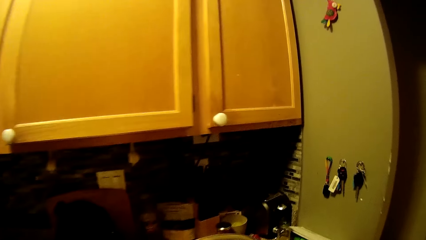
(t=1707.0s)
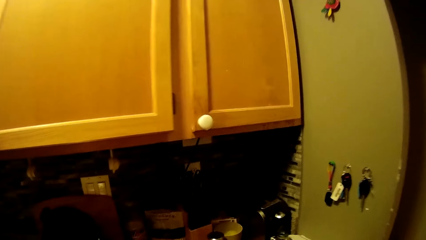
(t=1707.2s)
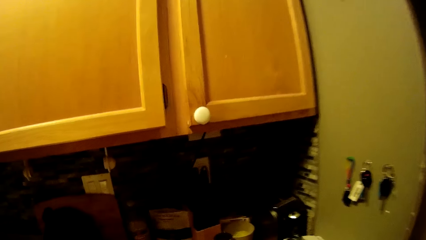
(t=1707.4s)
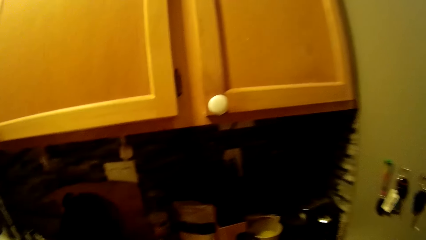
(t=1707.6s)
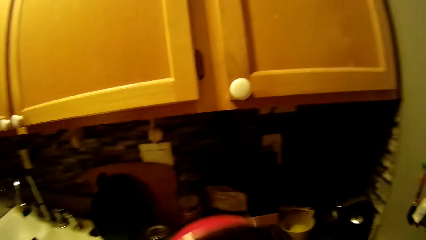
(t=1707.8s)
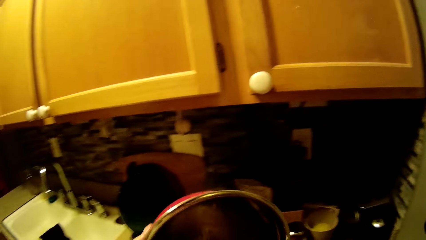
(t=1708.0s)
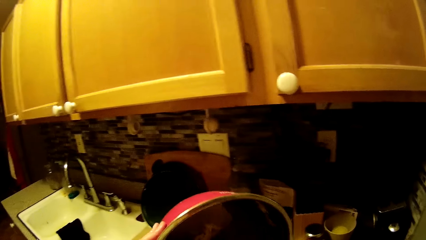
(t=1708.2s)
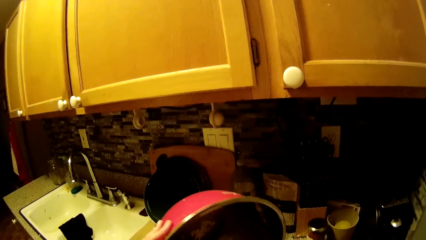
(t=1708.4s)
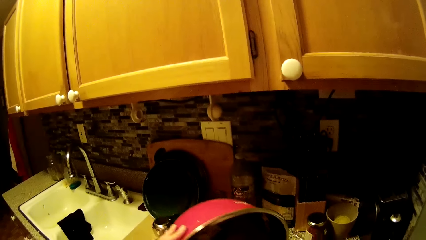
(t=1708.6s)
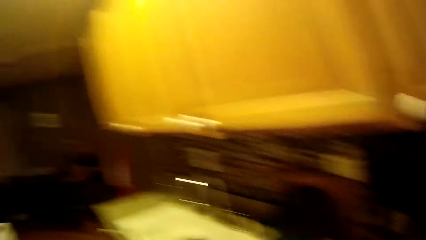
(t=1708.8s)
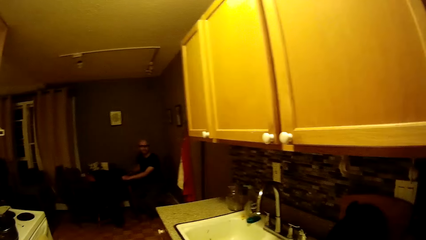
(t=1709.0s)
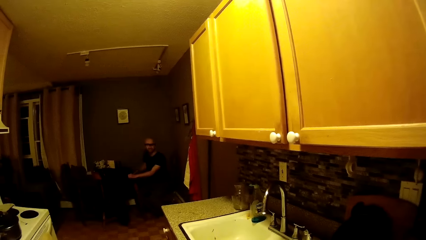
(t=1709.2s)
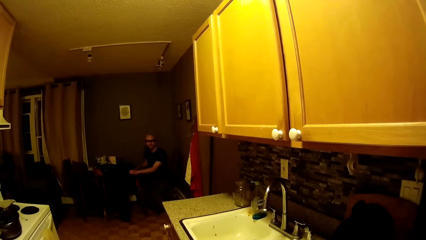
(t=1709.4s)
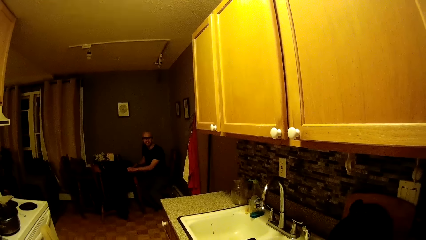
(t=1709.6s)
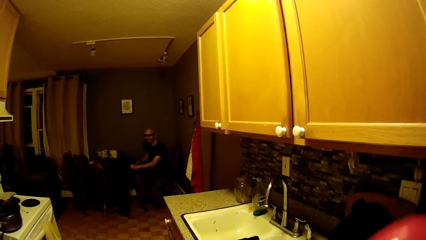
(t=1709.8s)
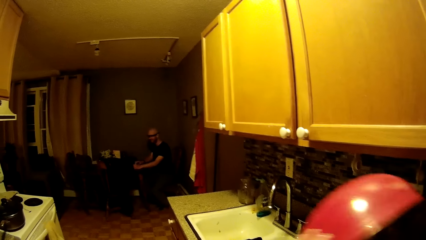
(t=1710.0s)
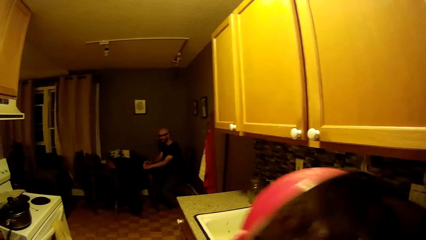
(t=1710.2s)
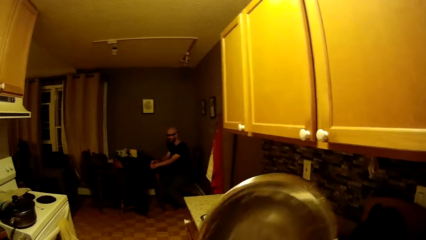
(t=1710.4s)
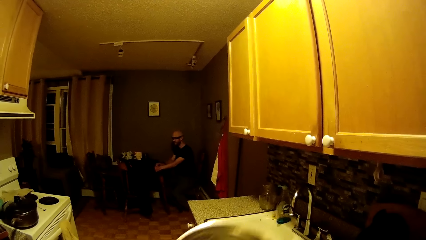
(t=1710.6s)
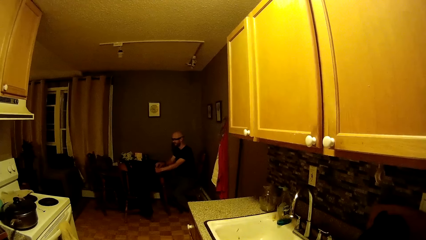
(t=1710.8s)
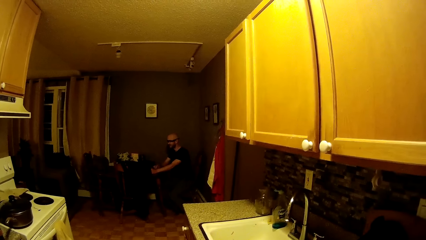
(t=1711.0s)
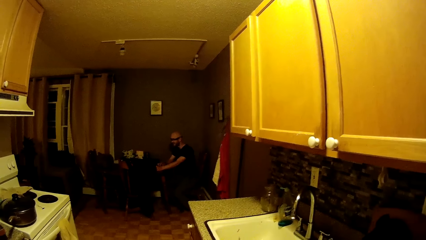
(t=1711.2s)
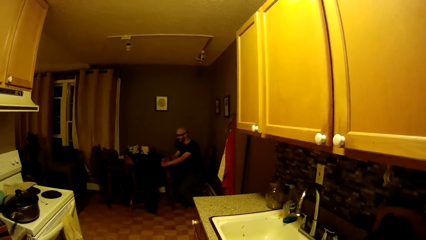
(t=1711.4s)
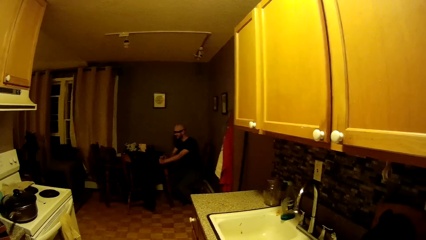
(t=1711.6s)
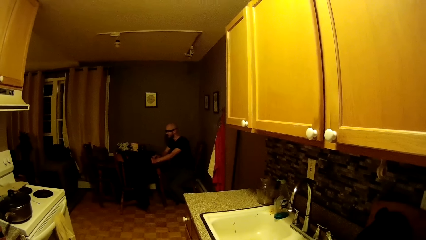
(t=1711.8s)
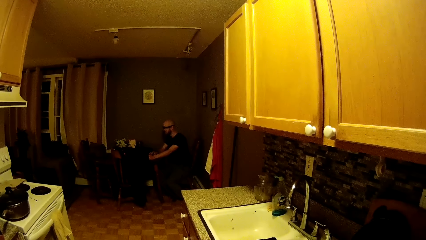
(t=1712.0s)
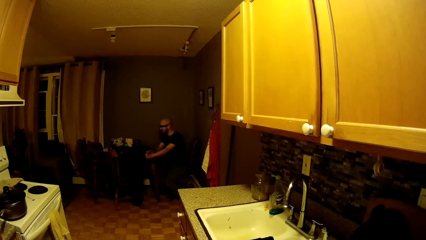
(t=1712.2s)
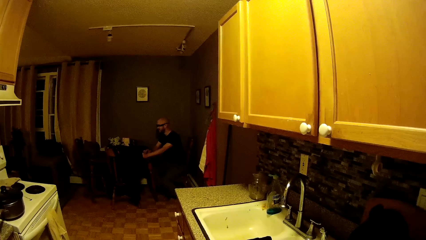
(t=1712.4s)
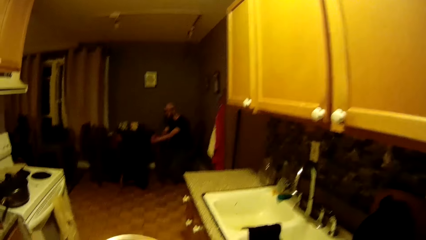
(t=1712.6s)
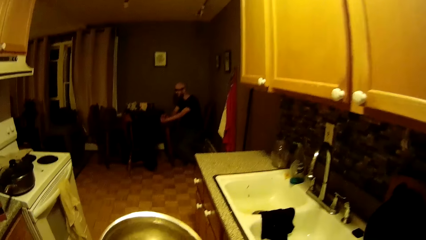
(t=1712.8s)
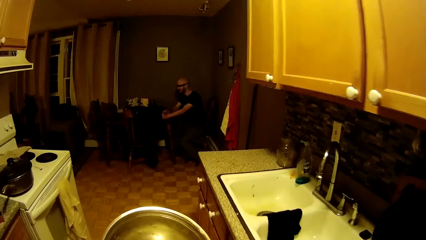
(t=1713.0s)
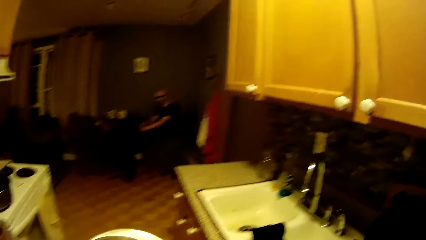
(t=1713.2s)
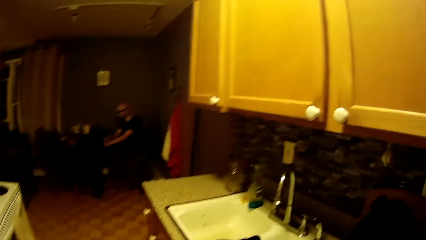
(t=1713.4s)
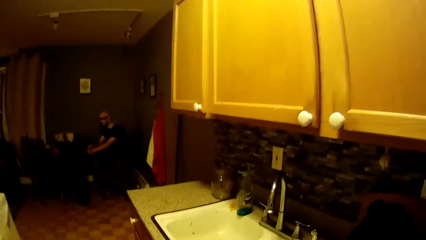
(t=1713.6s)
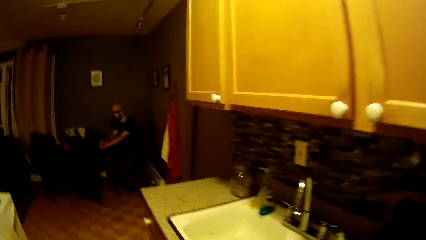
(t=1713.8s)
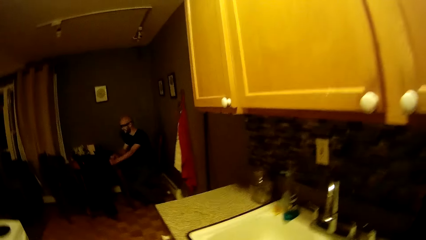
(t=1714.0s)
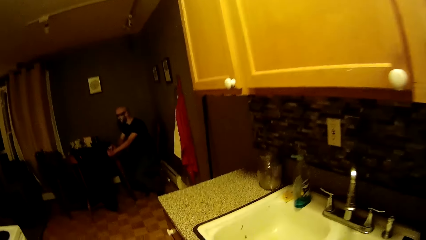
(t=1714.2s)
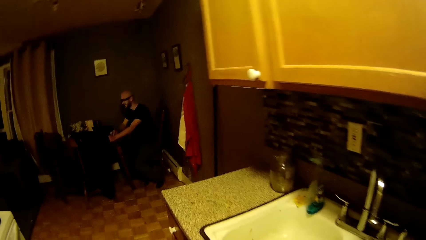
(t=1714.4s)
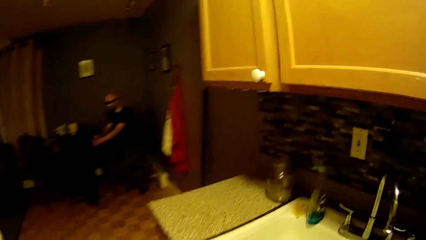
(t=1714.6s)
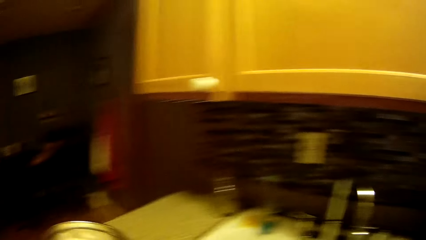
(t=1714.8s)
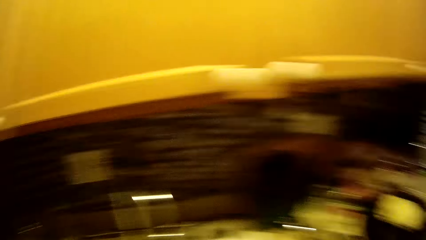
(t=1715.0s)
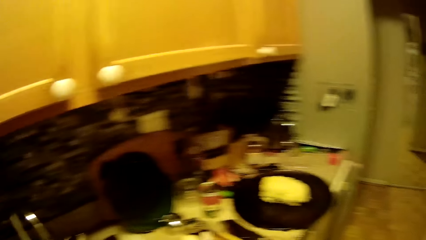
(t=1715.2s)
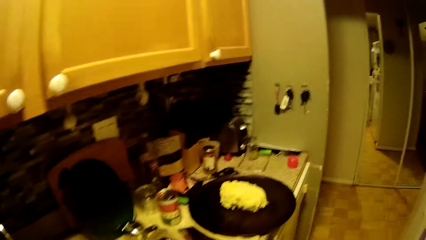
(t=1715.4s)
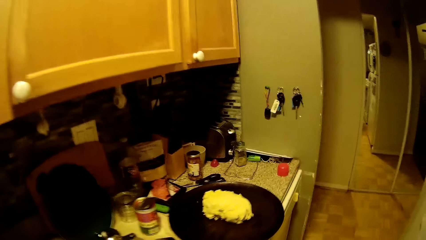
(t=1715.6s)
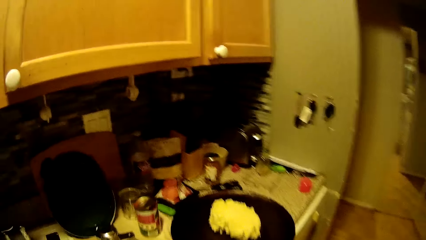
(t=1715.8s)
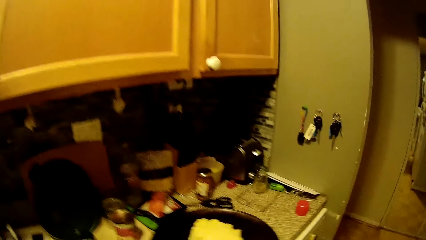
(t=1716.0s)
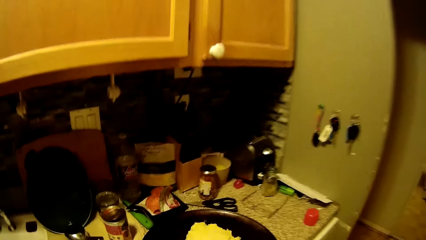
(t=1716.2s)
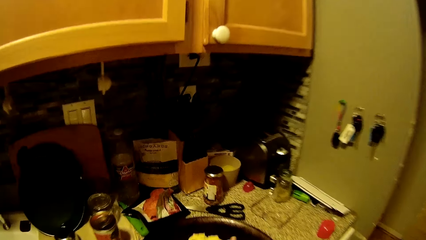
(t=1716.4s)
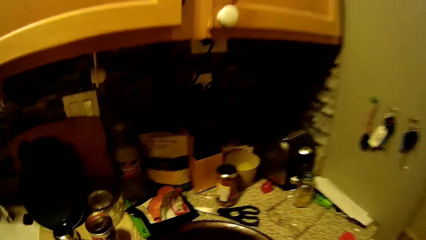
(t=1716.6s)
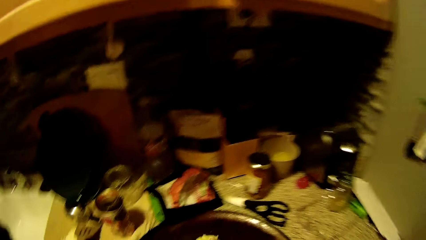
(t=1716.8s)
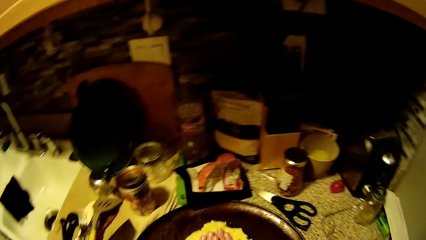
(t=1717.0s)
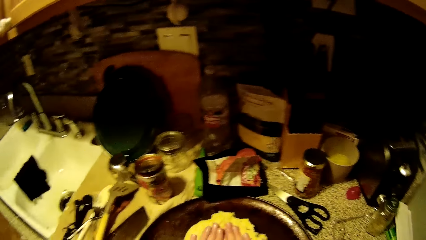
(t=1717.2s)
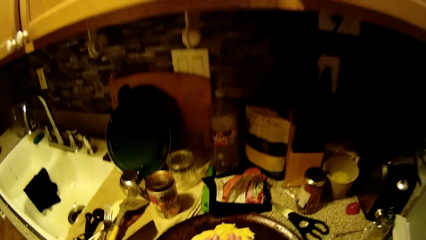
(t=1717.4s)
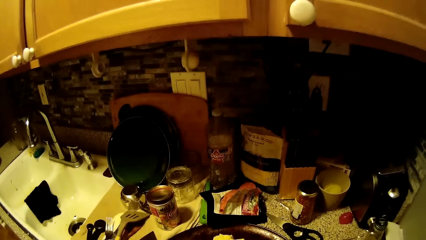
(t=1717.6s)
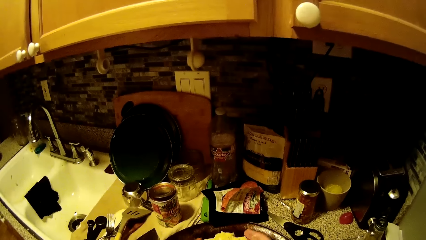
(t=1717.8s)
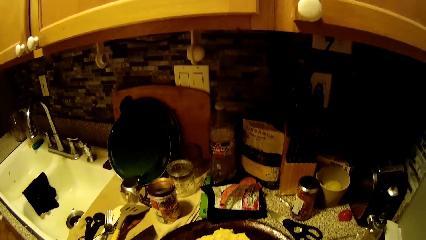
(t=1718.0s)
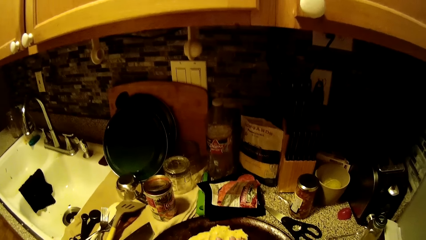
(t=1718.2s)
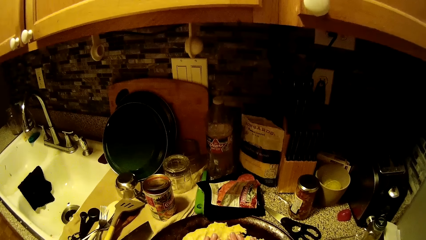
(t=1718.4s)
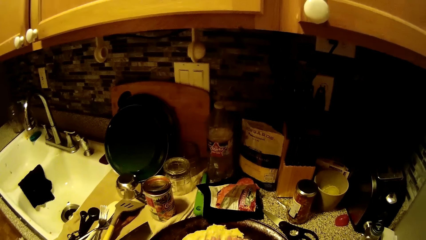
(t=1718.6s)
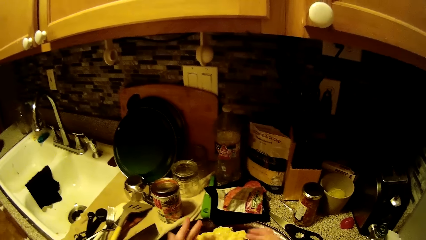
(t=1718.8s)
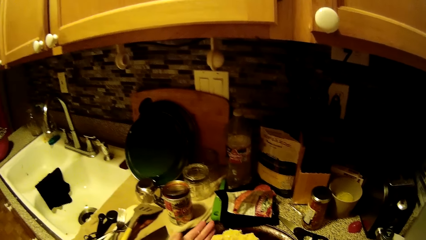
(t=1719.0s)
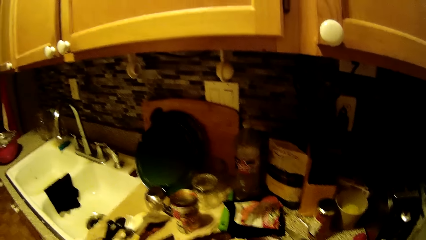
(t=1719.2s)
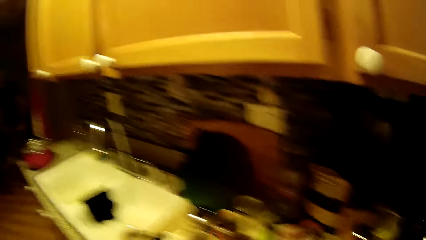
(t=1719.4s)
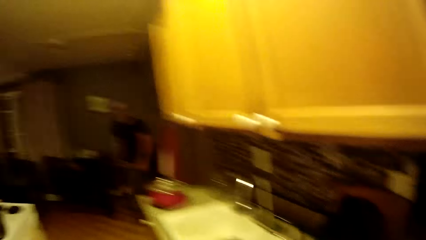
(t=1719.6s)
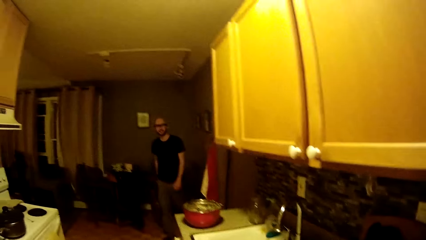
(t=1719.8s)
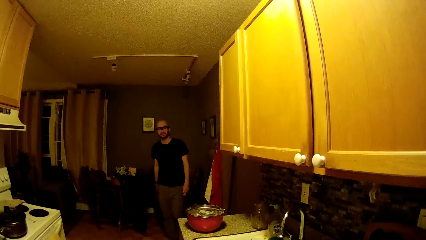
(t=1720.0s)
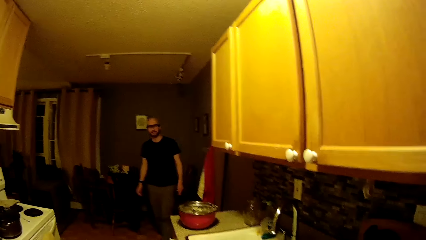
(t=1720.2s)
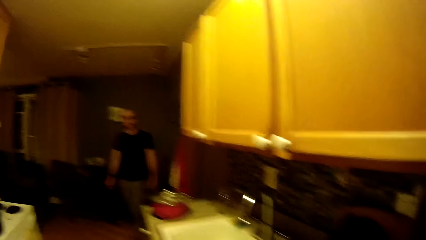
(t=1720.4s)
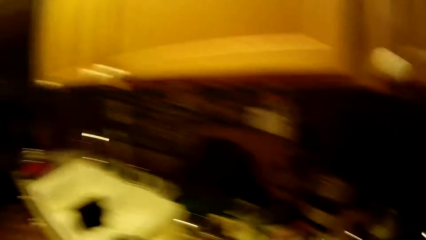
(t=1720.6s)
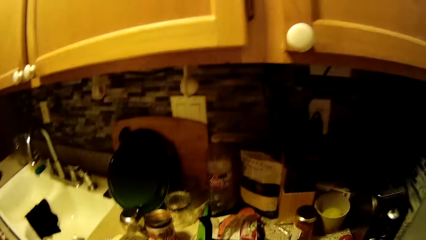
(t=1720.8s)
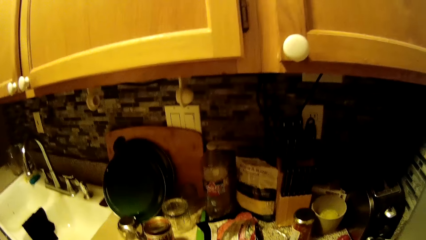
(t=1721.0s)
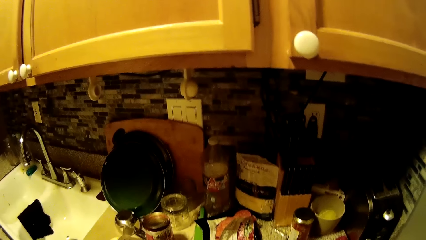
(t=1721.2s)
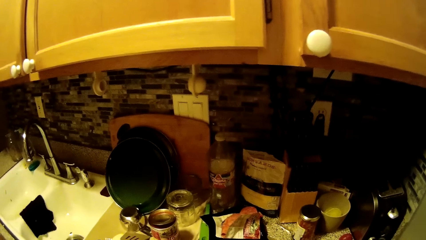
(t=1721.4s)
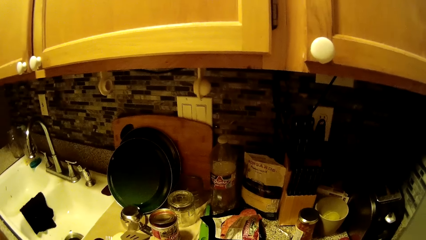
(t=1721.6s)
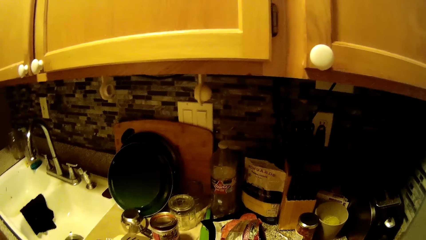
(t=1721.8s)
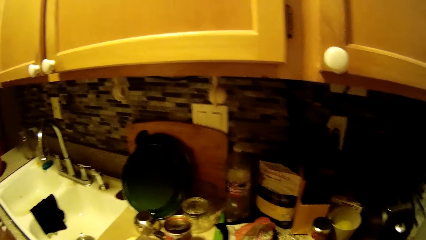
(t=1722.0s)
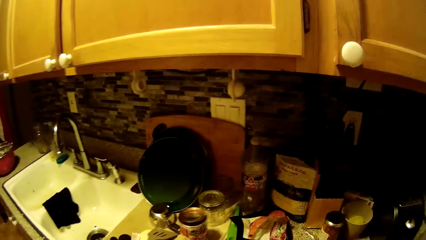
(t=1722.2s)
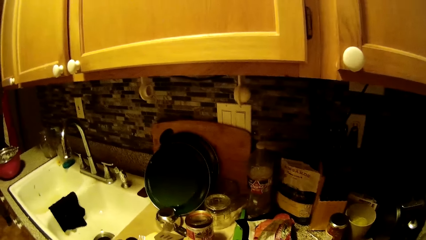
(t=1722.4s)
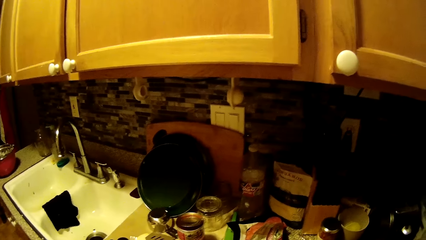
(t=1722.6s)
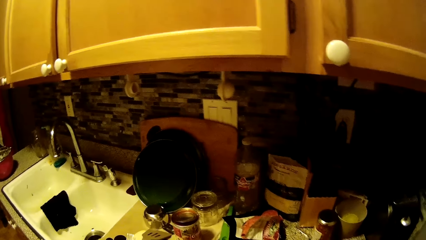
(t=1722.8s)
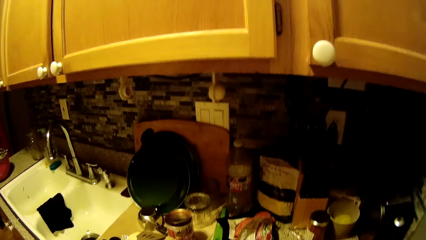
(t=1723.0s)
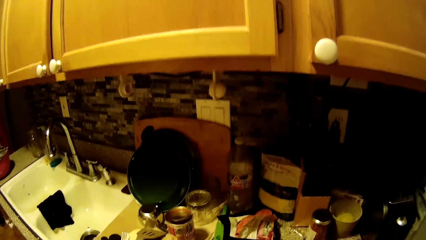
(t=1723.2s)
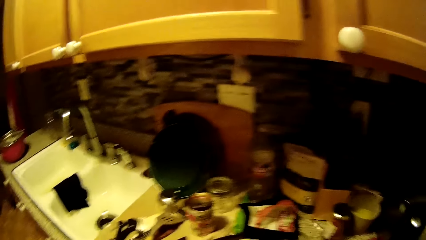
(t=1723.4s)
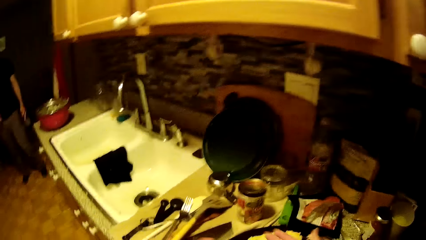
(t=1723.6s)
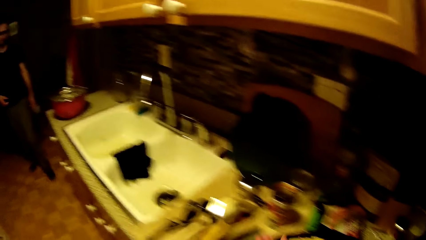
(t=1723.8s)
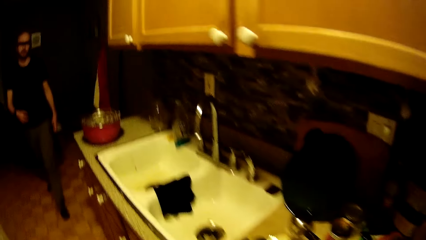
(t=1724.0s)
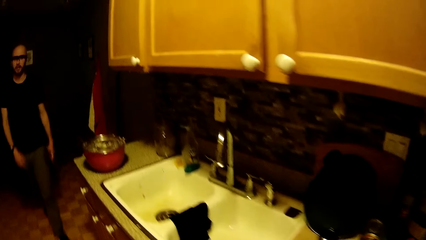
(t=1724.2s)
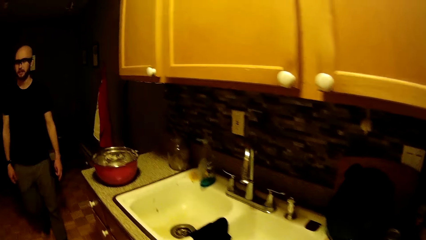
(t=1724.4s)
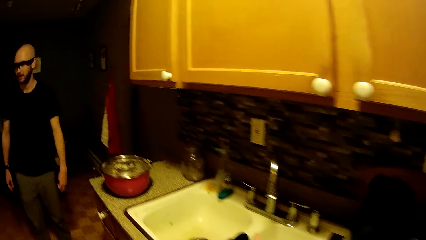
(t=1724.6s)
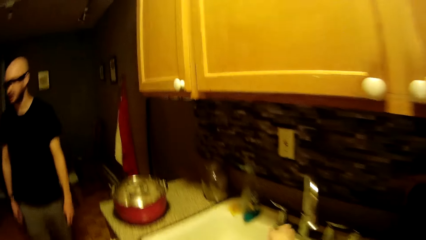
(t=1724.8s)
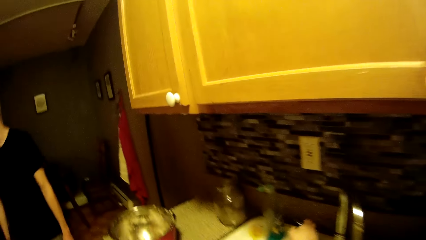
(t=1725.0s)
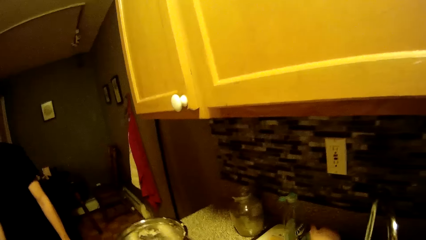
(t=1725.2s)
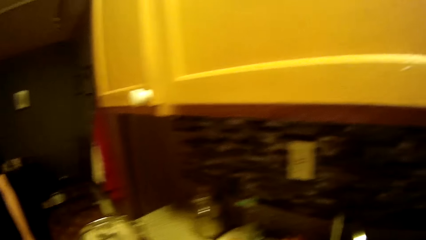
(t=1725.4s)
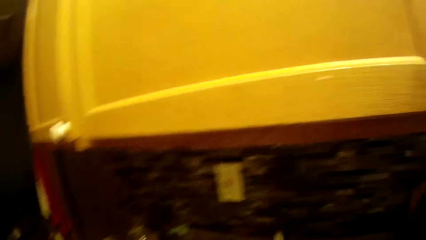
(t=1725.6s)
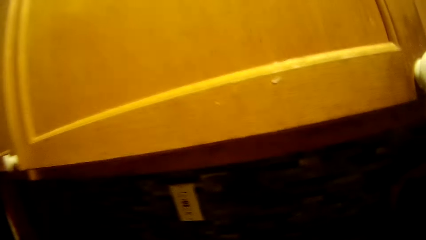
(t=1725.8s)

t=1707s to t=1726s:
The camera wearer moves the pot. They press a dough in a pan on a kitchen countertop with both hands. They spread food on the tray. A man walks towards the kitchen. The man walks into the kitchen.
